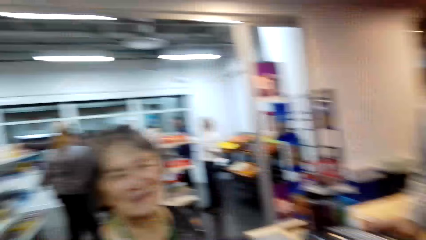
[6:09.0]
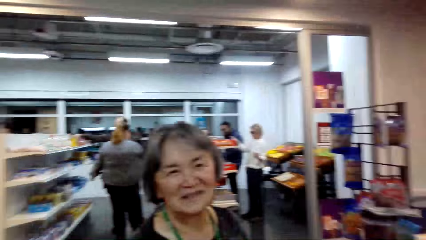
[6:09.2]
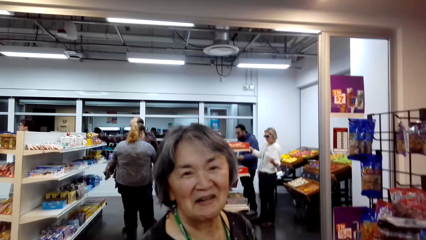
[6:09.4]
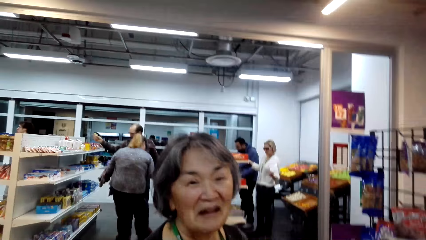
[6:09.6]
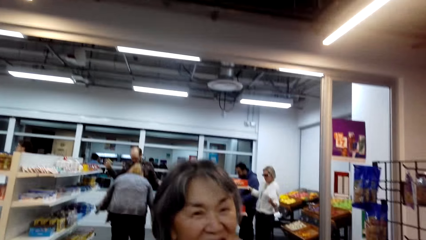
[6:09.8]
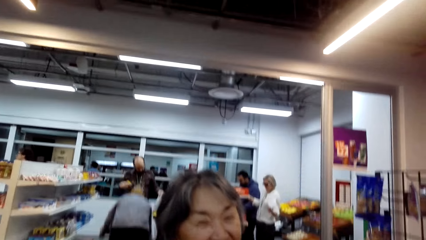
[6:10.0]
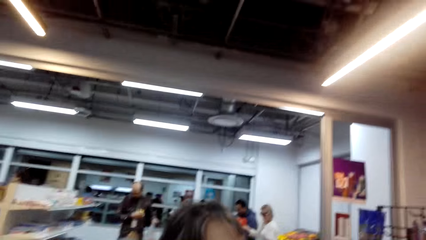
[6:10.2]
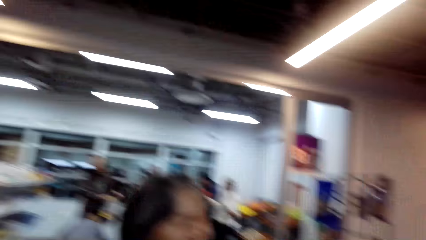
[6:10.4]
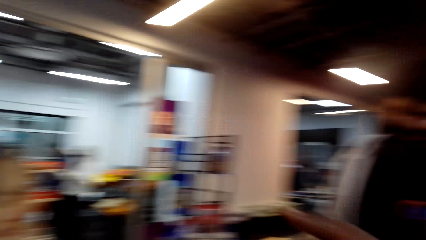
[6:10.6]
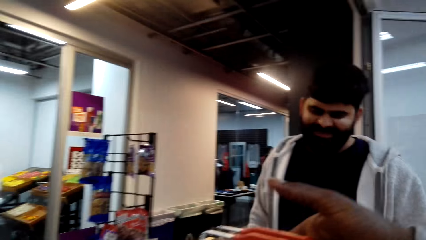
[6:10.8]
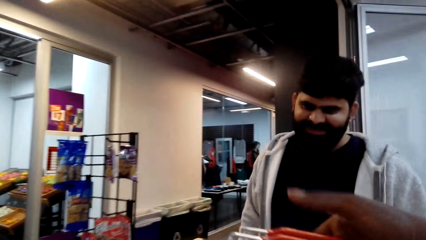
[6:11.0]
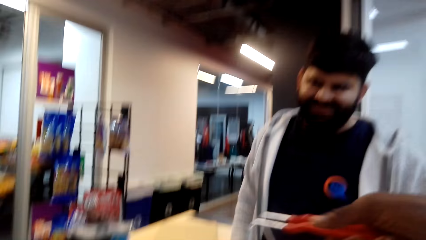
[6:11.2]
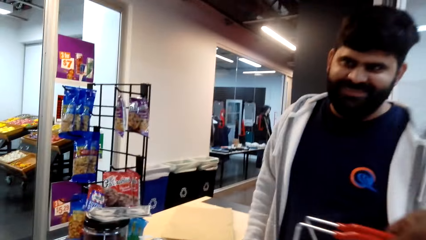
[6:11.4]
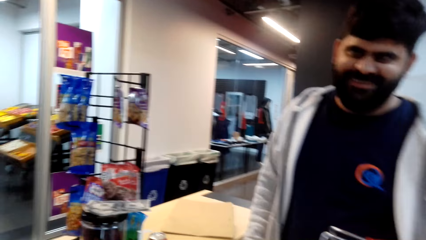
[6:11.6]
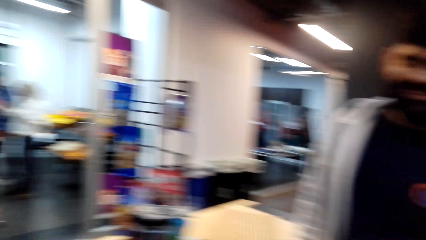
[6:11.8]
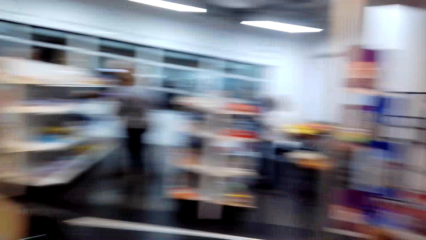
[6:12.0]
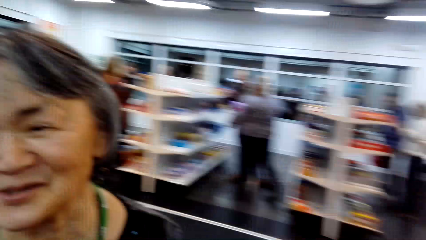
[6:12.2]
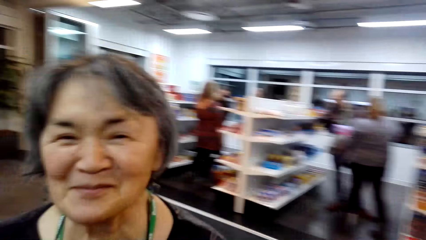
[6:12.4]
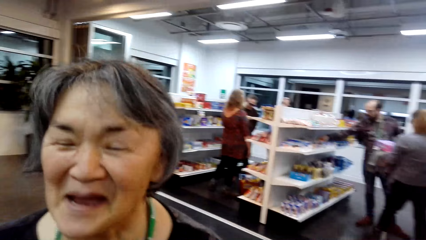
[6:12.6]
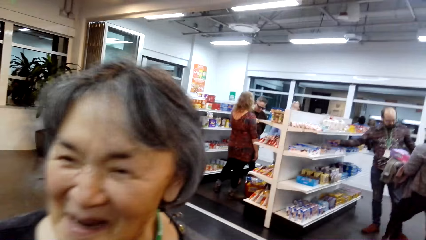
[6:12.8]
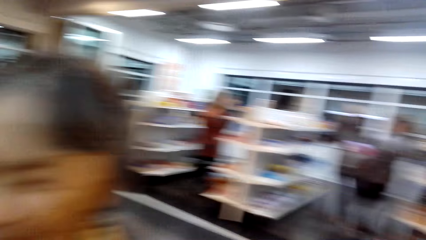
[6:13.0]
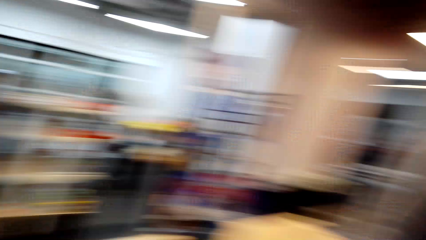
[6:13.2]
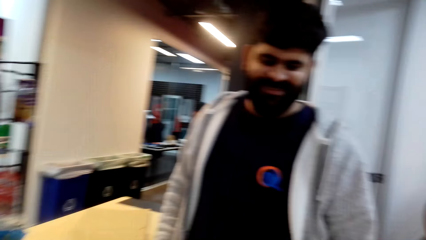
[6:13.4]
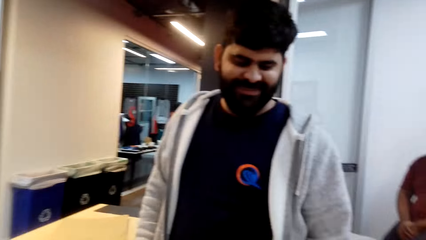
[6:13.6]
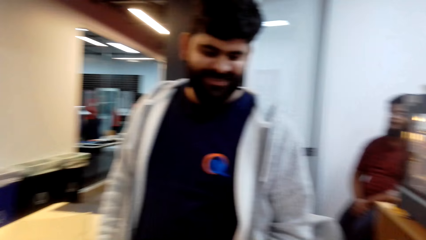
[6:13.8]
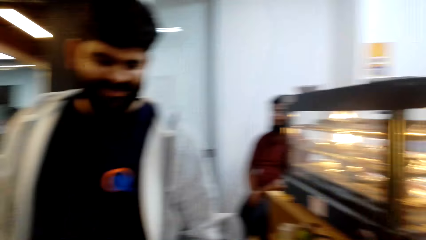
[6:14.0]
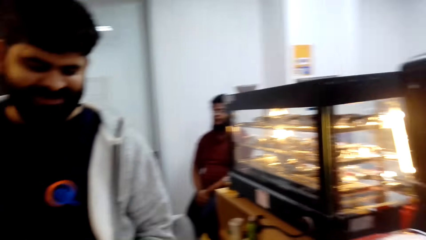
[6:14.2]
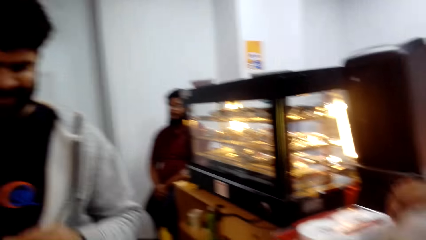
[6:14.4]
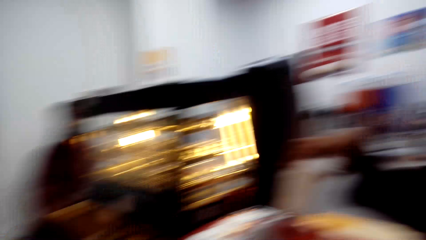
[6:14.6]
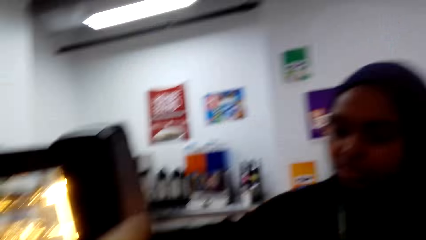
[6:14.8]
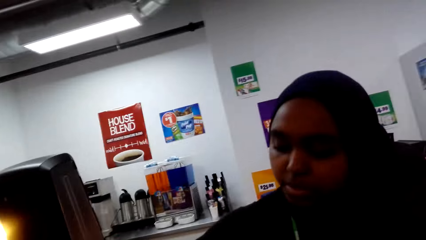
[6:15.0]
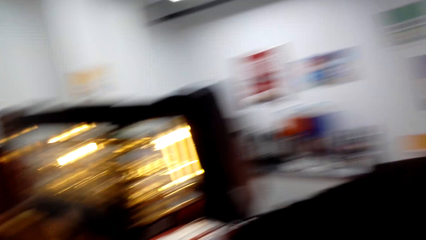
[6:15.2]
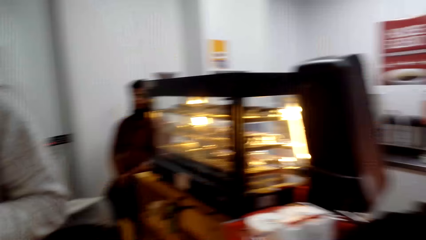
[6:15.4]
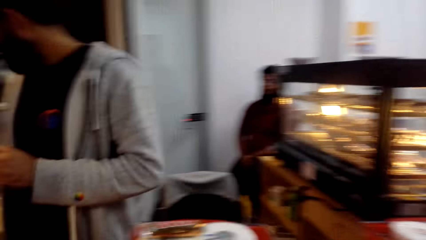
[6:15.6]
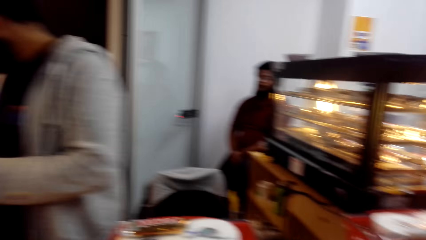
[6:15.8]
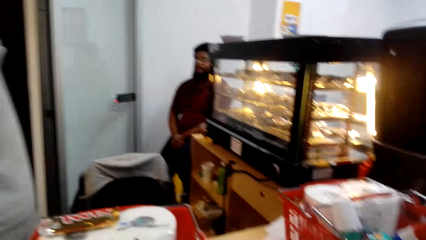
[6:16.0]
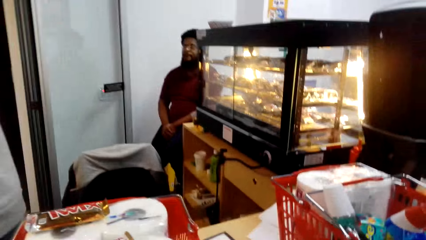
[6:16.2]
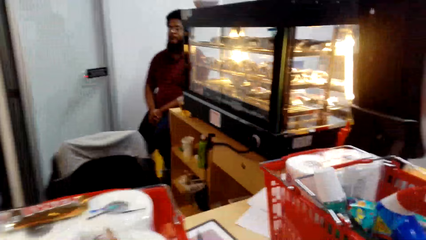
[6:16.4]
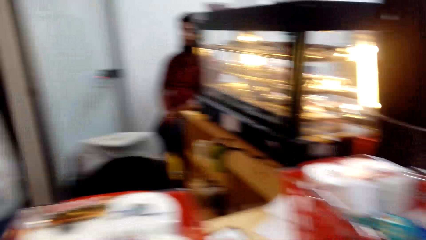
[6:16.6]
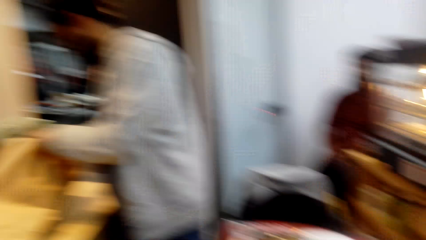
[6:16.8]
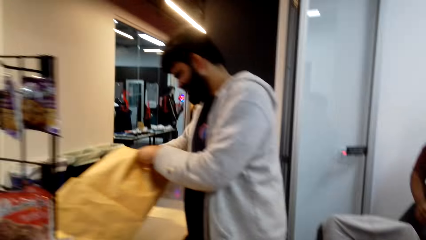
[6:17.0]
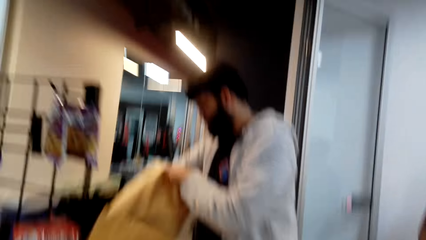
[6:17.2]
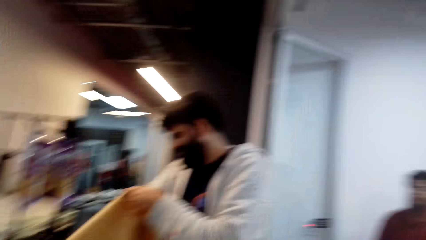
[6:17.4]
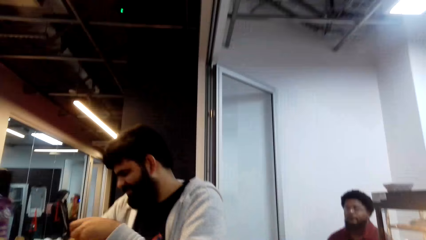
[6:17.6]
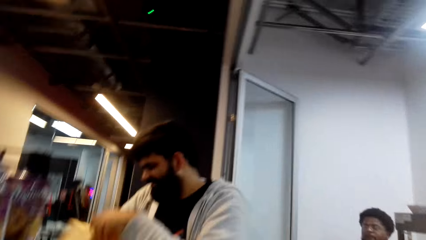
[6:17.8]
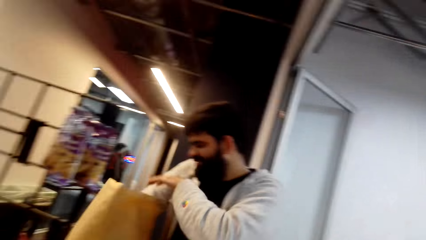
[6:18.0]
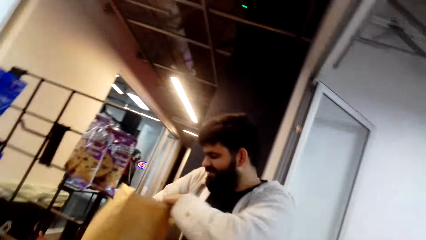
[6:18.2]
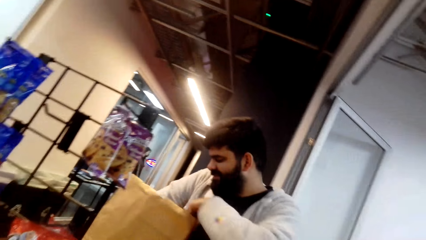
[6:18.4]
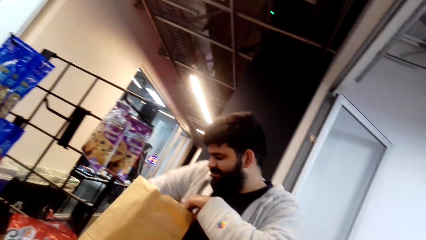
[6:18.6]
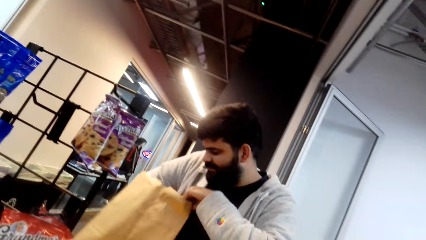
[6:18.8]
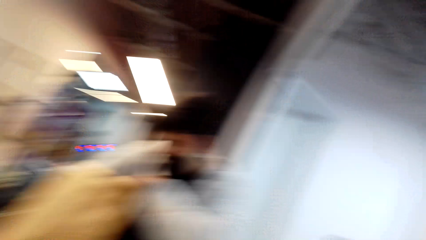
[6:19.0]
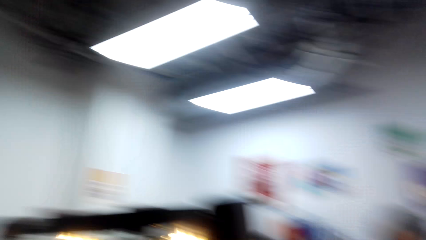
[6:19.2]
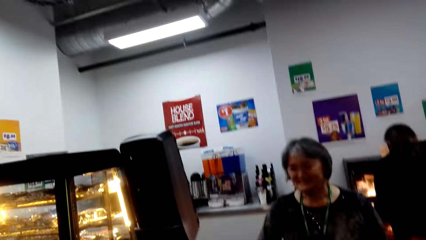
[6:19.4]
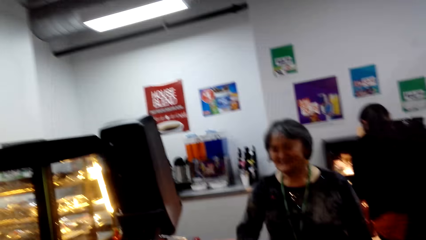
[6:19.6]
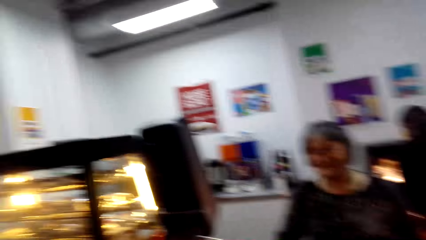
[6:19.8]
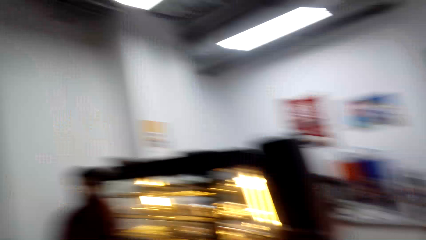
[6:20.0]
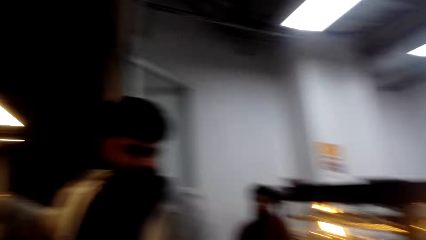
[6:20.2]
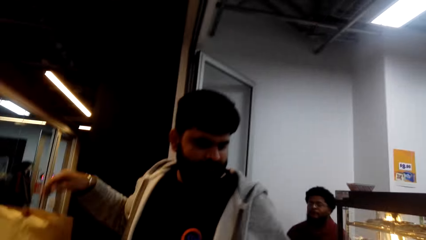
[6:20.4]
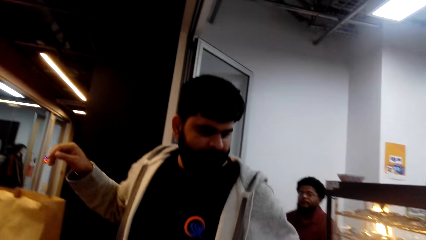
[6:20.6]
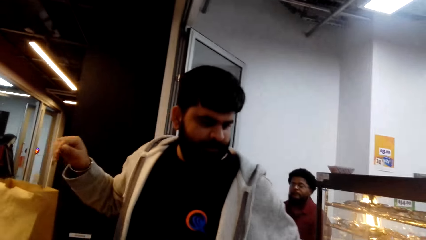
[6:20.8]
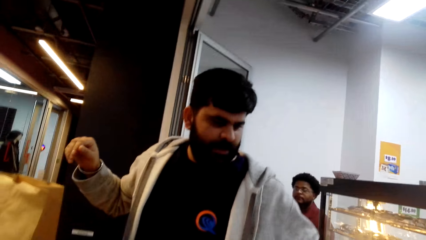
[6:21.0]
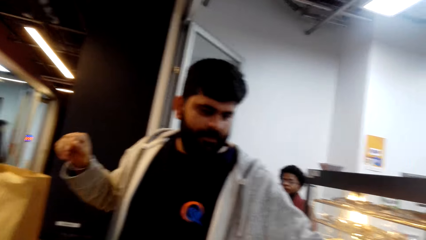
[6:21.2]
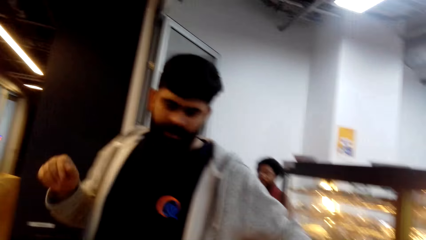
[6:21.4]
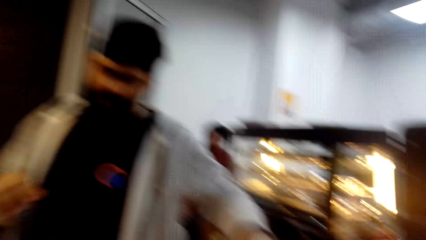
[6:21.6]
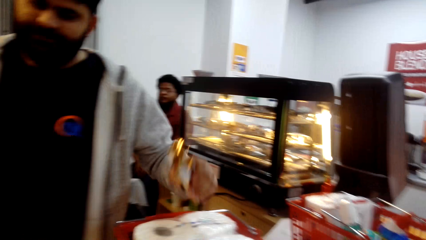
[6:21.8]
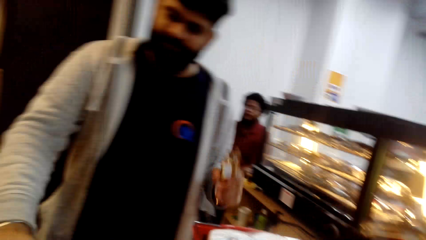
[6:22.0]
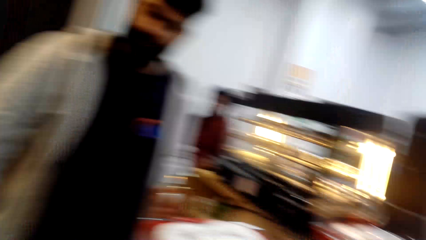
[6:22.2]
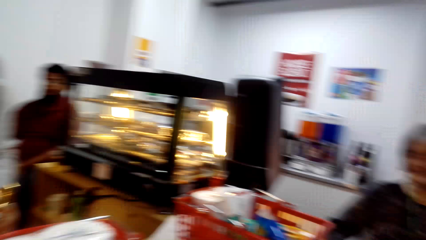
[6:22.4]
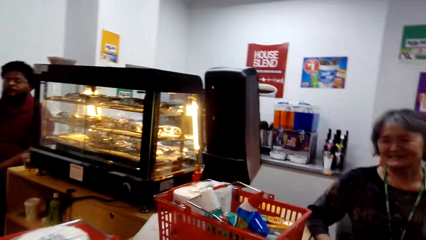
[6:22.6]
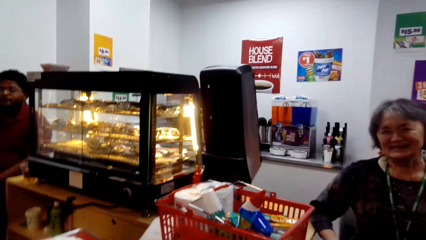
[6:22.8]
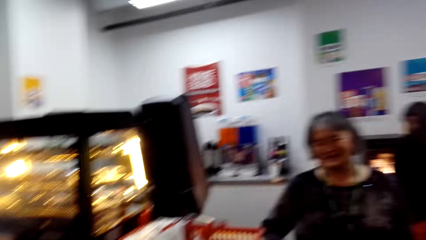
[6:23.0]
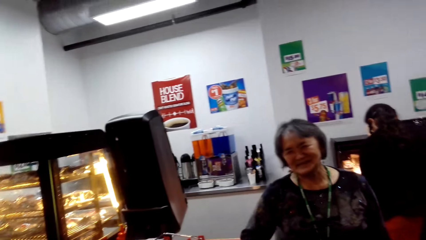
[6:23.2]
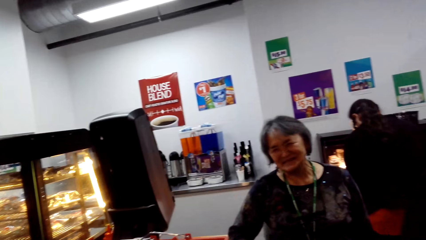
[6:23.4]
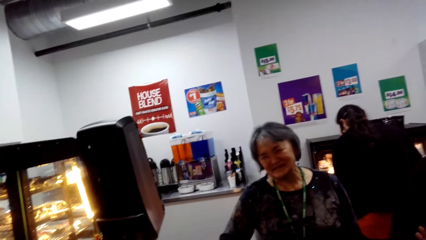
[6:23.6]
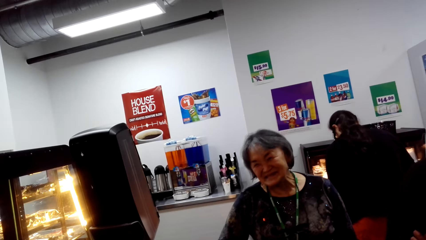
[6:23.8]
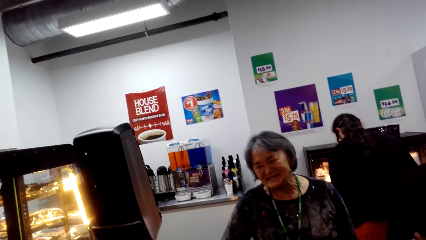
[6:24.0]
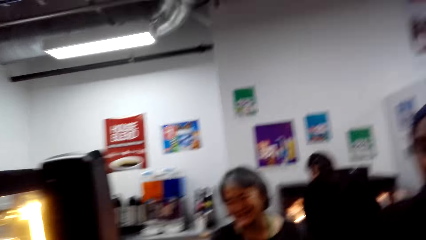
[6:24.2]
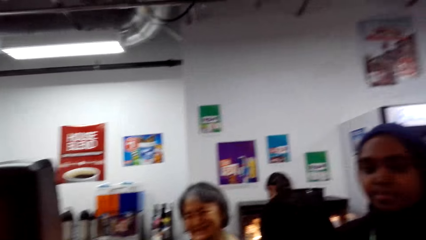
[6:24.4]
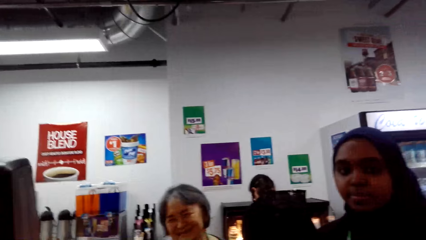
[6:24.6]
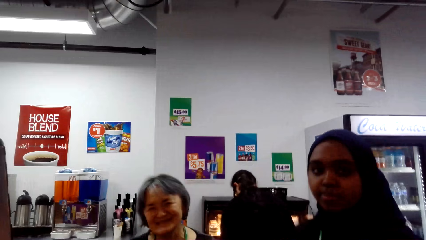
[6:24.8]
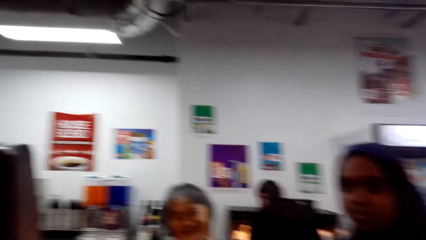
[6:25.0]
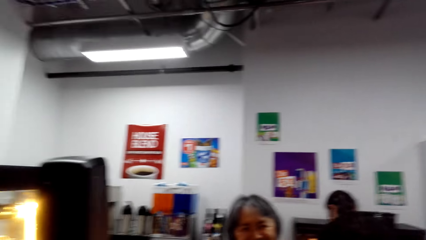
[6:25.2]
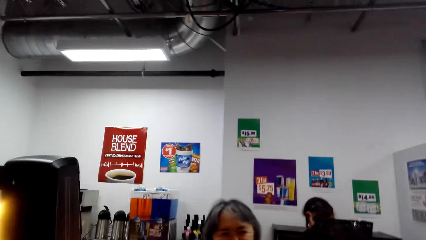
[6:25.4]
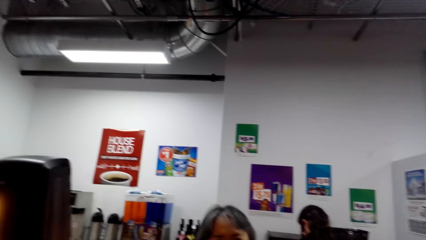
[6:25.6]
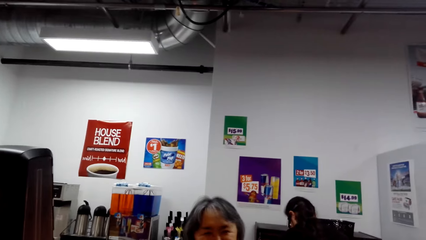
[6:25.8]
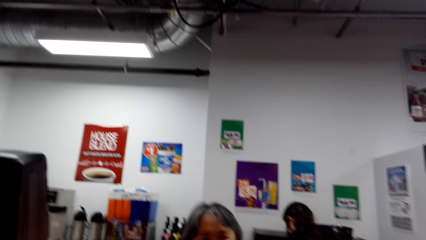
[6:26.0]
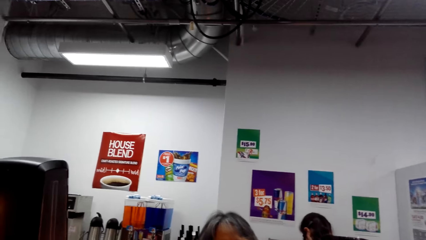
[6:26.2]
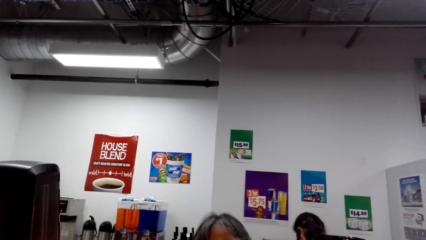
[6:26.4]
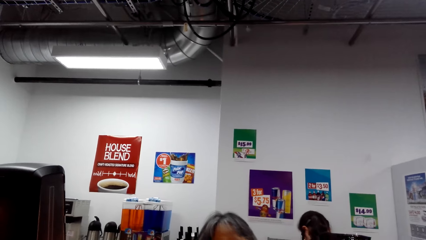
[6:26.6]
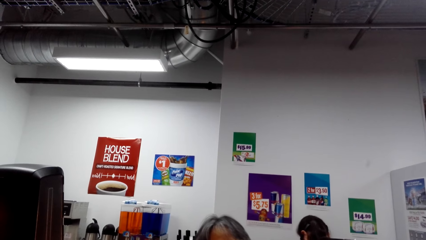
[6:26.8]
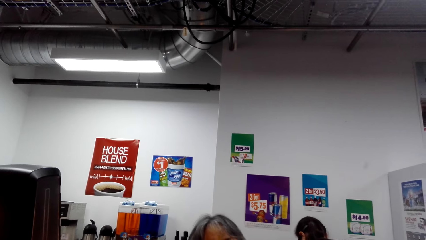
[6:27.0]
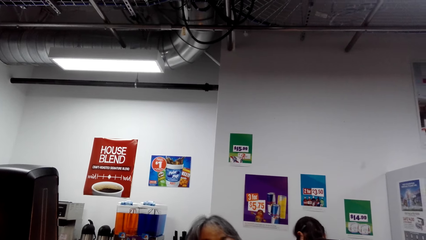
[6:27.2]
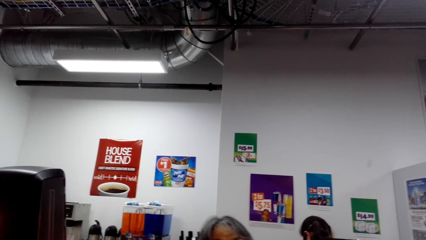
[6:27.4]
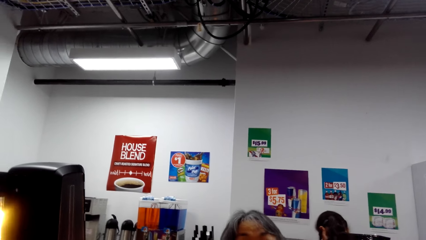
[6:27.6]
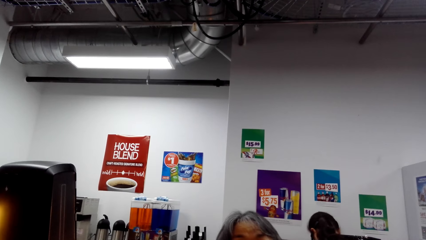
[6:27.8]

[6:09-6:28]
A person presses keyboard keys. The person smiles. The person touches the shopping bag. The person picks up something from the basket.
